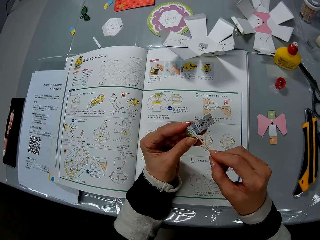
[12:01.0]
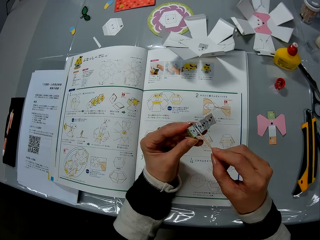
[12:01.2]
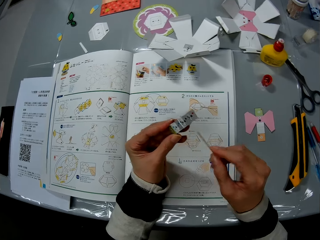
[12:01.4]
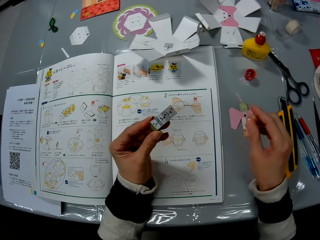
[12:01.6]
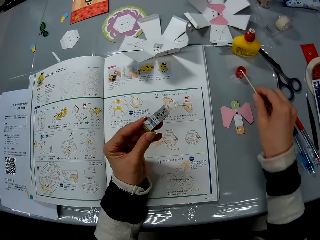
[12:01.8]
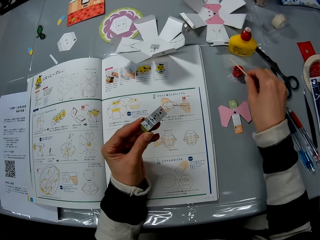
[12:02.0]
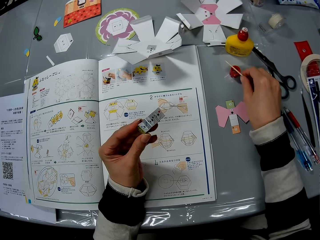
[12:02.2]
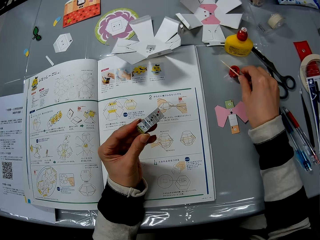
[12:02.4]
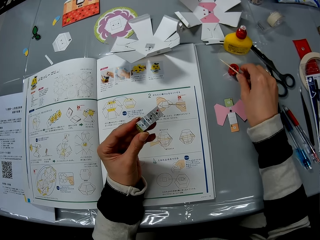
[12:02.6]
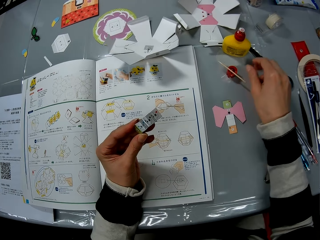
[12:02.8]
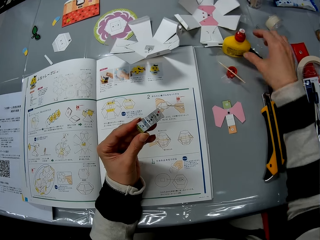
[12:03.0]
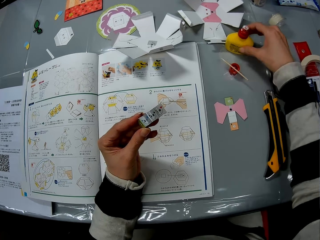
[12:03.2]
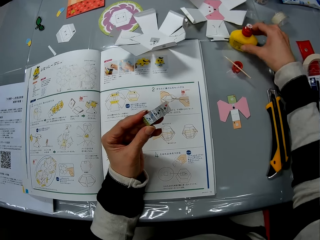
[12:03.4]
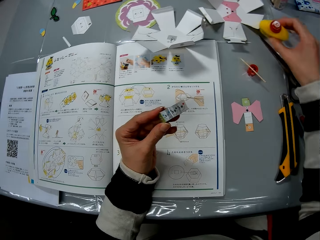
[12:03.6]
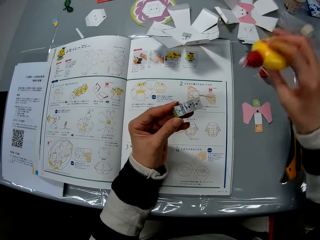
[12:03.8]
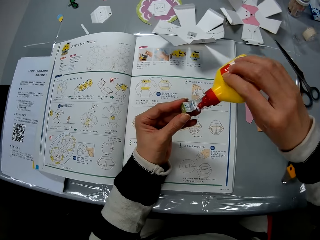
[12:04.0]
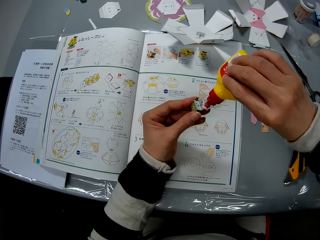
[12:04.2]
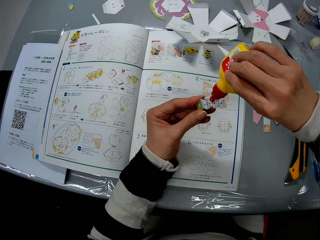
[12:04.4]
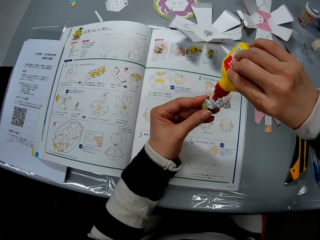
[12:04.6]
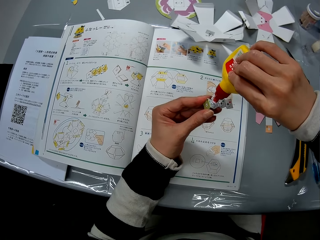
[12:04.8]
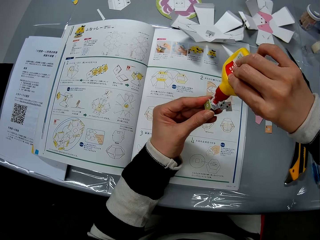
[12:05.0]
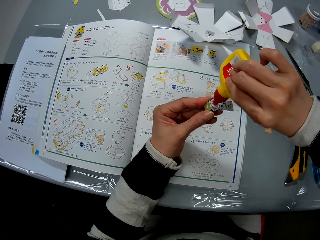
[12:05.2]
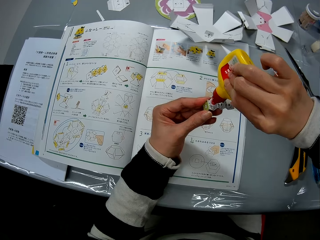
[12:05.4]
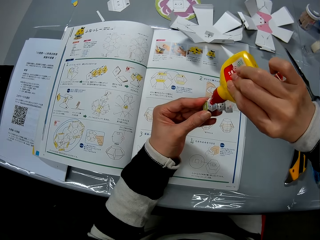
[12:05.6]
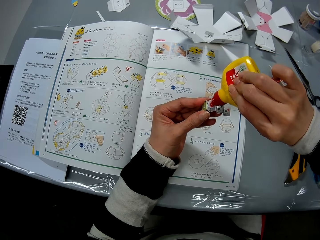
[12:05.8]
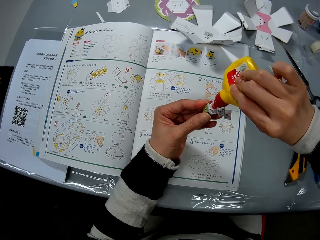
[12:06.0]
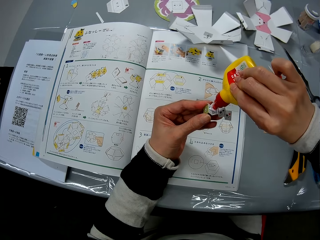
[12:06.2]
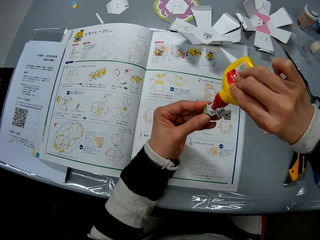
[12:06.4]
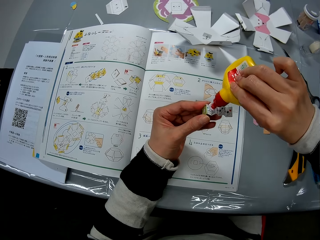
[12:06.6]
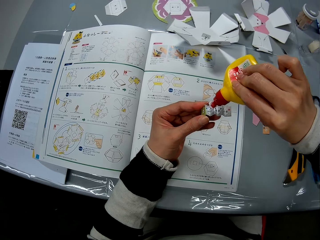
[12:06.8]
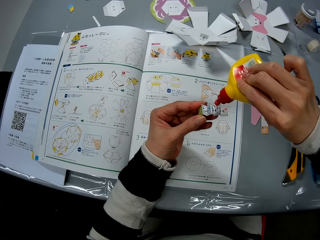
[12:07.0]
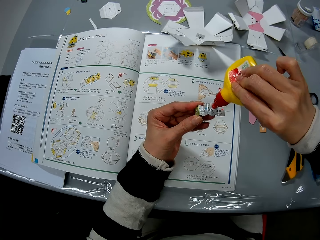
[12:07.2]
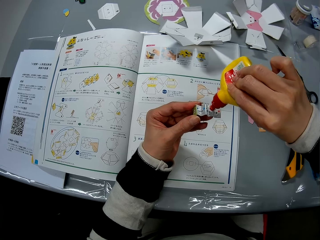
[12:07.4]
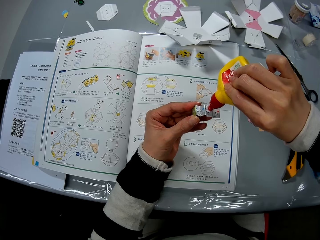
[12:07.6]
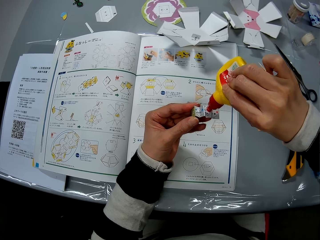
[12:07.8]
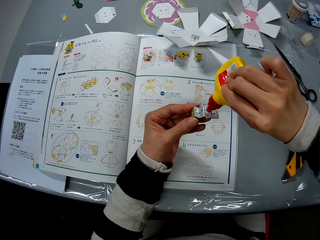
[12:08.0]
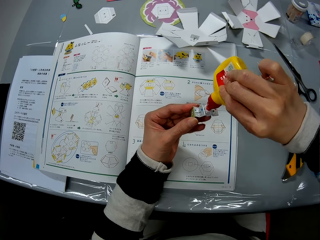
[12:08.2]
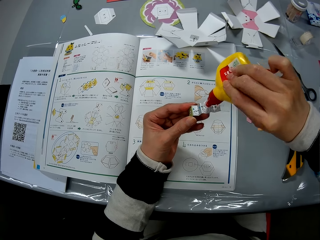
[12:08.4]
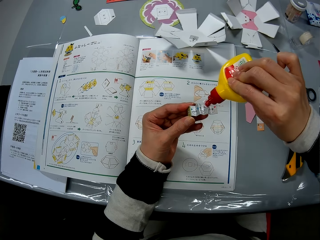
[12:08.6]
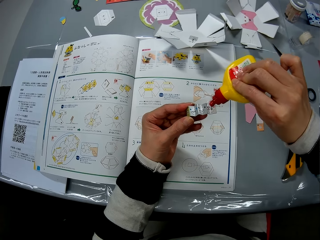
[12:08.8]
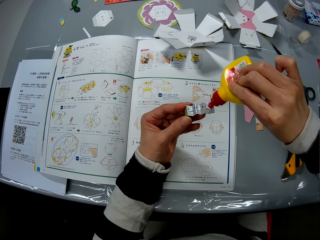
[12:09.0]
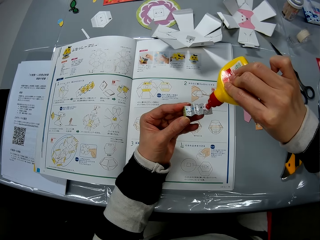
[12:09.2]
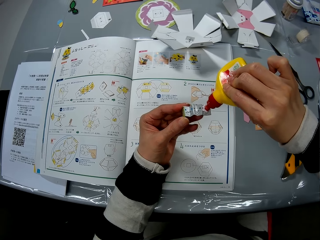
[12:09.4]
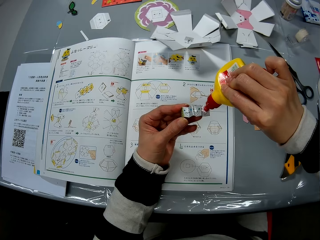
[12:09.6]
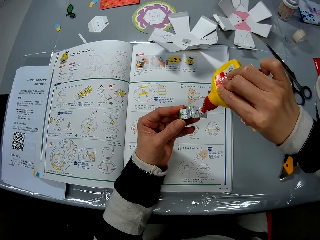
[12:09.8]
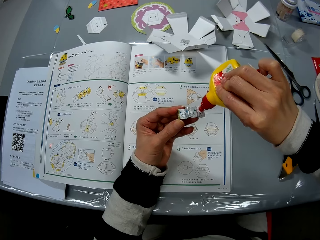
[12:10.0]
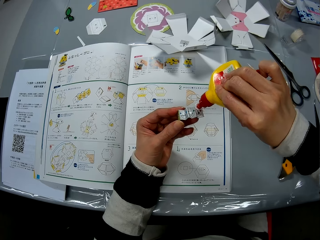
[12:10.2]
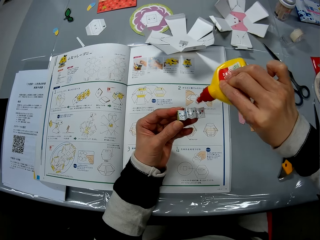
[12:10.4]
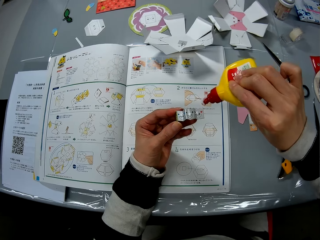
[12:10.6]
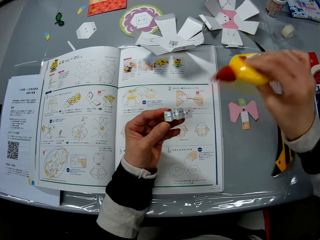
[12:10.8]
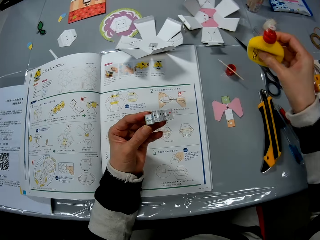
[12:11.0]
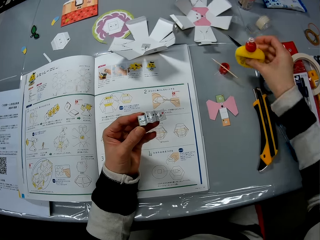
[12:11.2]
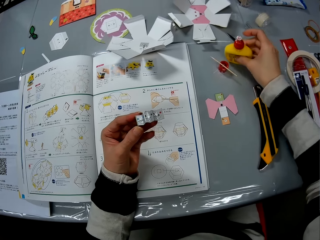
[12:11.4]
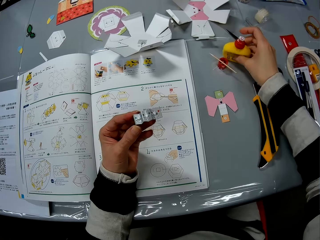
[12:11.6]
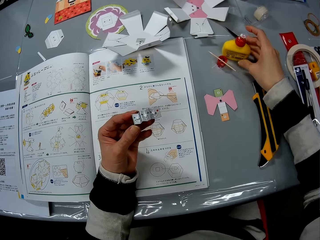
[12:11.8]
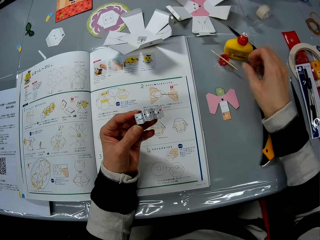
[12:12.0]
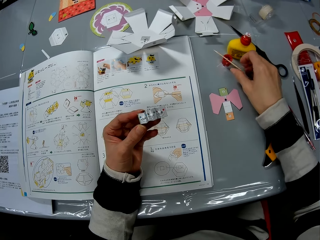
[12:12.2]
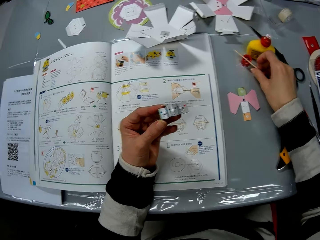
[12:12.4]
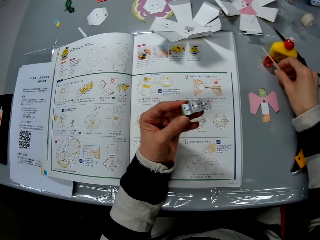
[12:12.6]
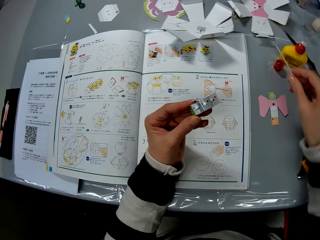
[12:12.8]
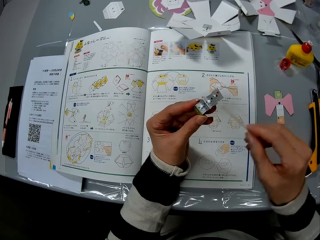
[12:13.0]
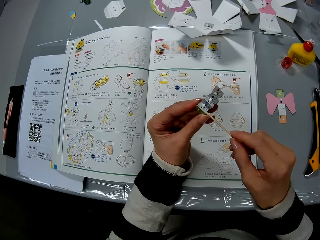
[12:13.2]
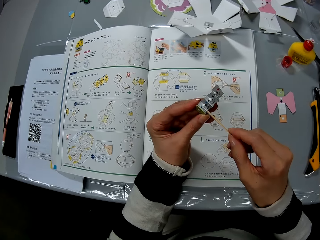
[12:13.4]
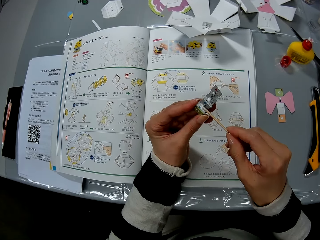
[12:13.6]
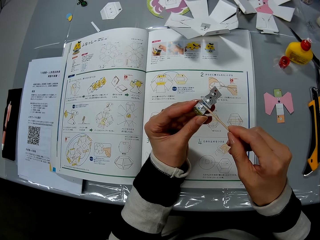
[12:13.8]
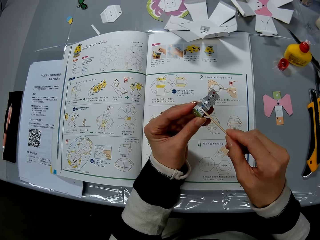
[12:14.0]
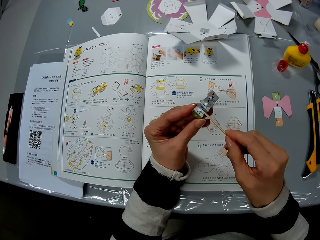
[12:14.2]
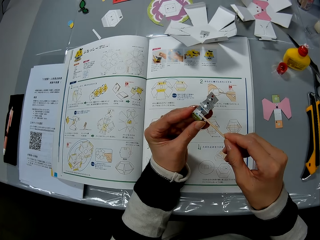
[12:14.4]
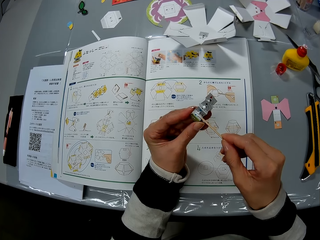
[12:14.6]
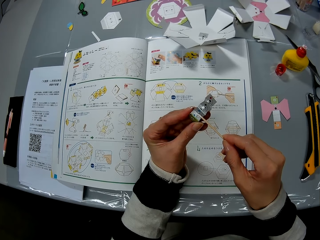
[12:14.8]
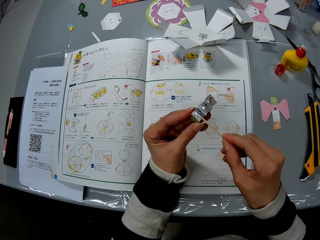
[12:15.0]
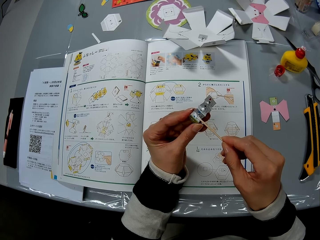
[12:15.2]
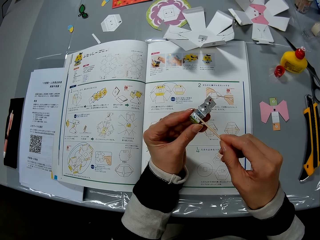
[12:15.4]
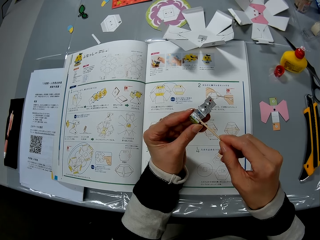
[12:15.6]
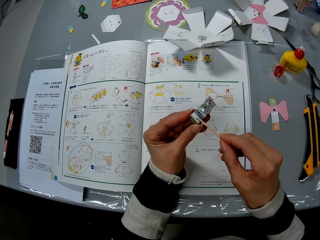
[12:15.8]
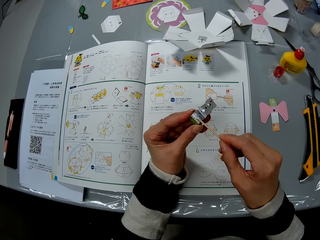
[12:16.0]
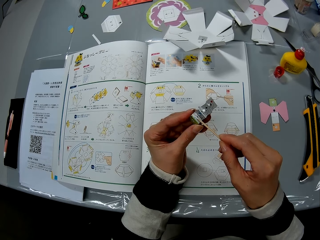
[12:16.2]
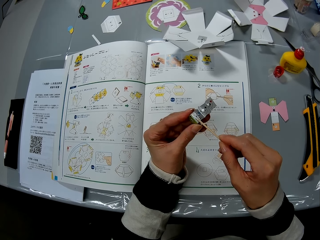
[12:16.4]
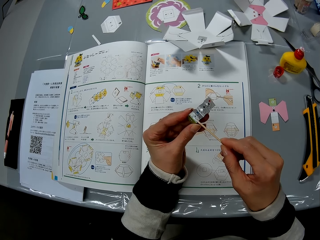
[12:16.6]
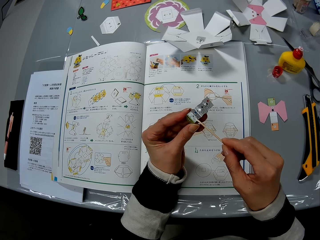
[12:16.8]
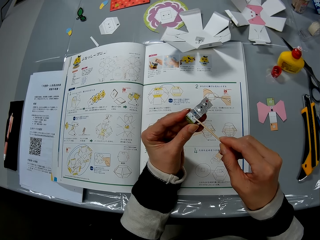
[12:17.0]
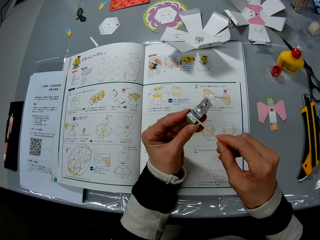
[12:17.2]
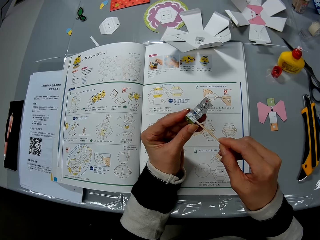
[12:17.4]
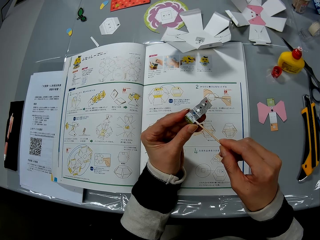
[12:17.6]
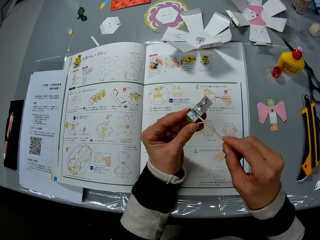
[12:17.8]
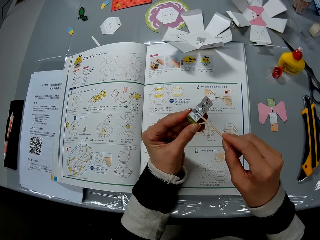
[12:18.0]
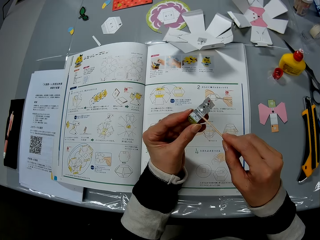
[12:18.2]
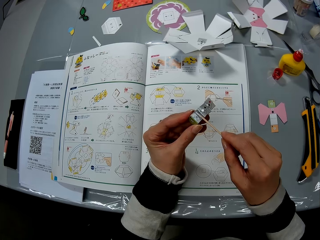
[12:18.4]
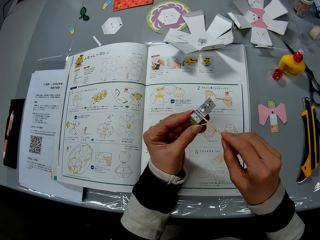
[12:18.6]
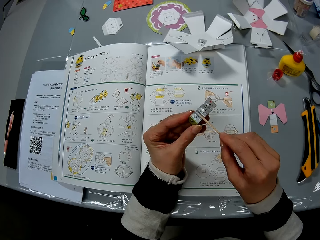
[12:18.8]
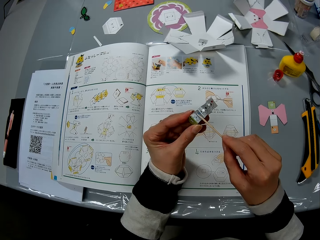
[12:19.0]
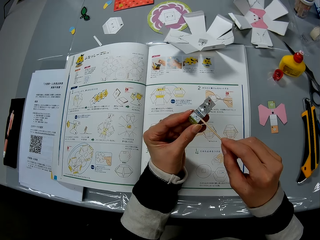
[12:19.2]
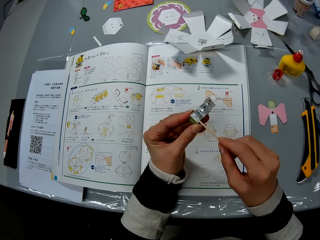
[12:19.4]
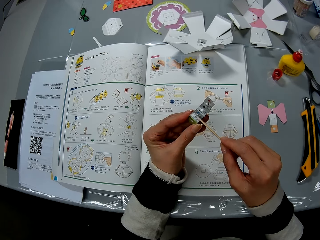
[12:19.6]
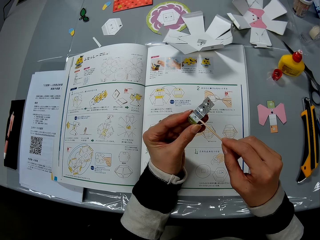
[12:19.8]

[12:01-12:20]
The camera wearer applies glue on the piece of craft paper with the stick. They drop the stick on the glue bottle cap. They pick up a glue bottle from the table. They apply the glue on the piece of craft paper. They drop the glue bottle on the table. They pick up the stick from the glue bottle cap. They spread the glue on the piece of craft paper with the stick.

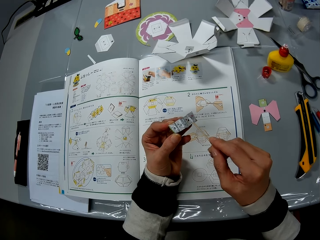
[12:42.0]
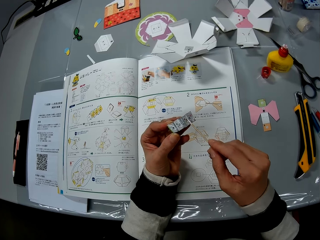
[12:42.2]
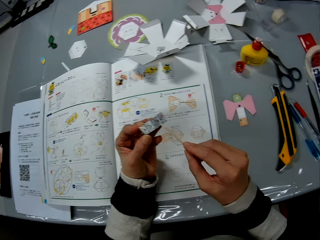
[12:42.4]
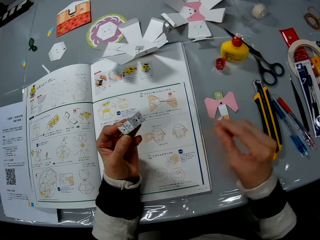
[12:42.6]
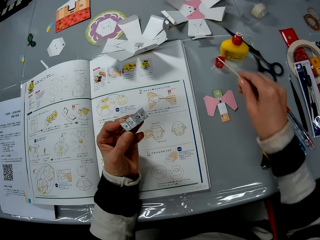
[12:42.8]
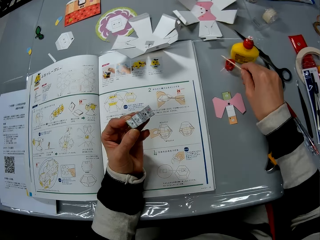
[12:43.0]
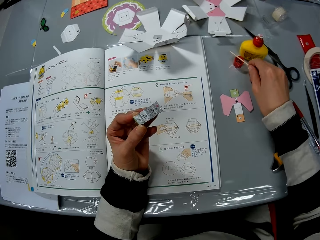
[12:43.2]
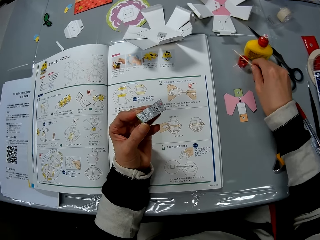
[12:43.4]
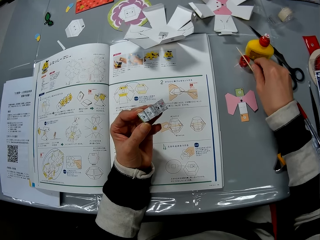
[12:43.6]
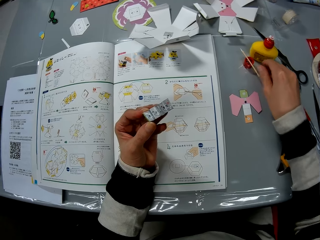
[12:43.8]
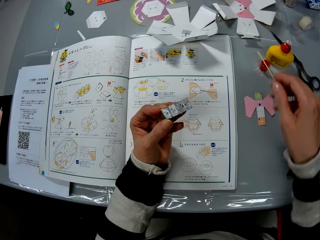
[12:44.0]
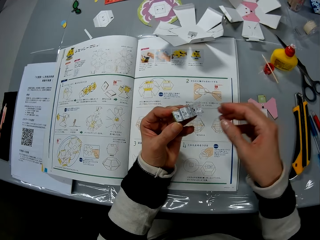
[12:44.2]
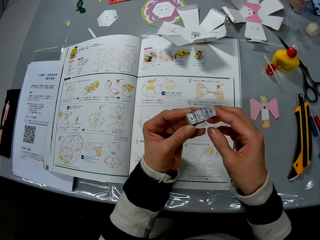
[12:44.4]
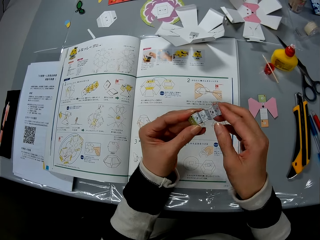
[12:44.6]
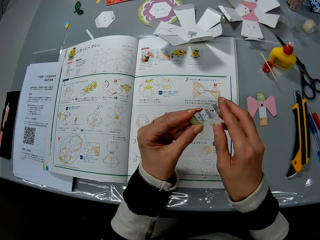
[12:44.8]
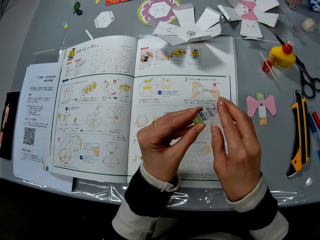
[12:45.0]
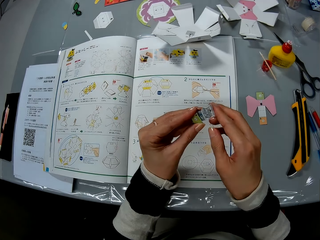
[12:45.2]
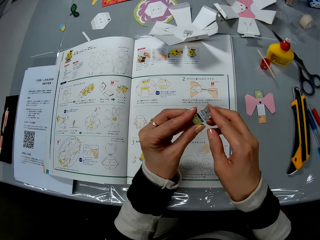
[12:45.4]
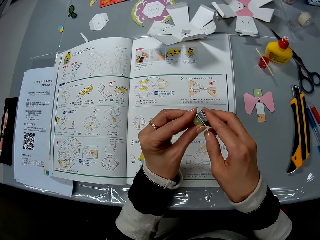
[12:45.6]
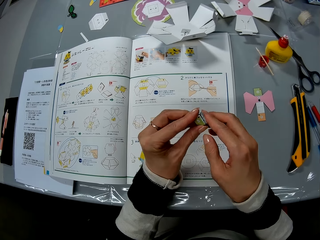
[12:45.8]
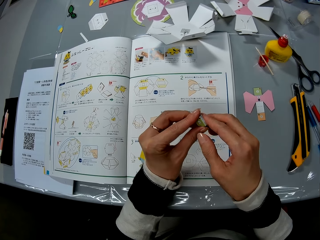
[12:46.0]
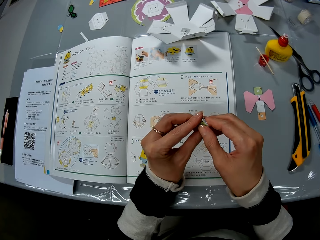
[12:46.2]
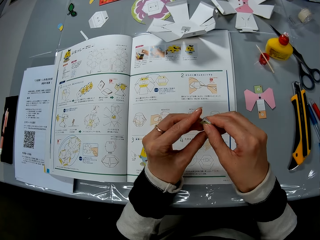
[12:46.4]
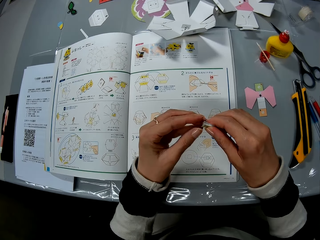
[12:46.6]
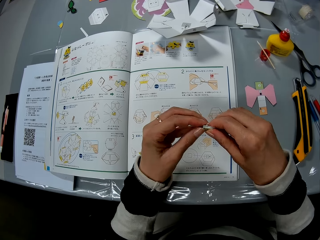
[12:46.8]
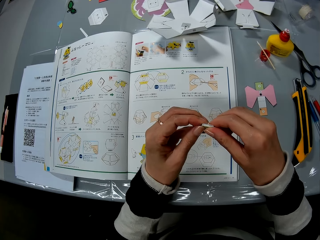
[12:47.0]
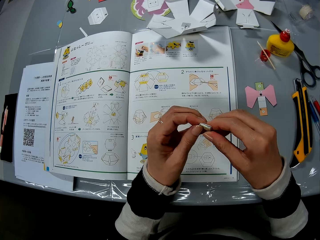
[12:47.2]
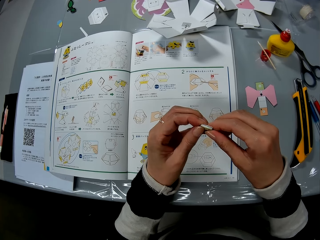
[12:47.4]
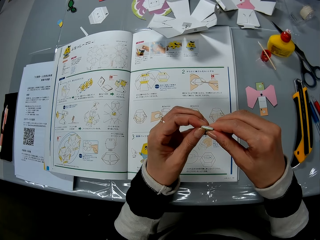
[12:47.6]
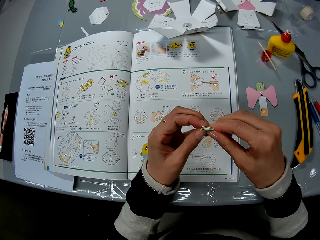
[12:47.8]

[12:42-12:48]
The camera wearer drops the stick on the glue bottle cap. She folds the piece of craft paper with her hands.
